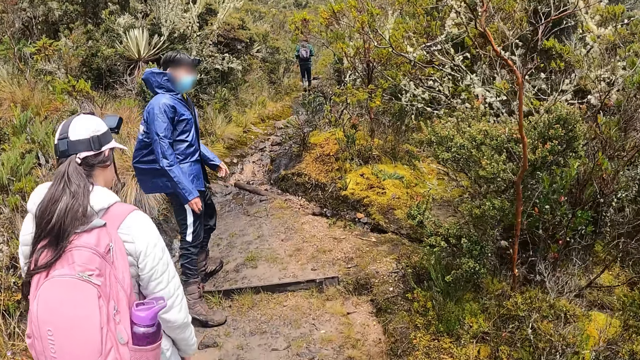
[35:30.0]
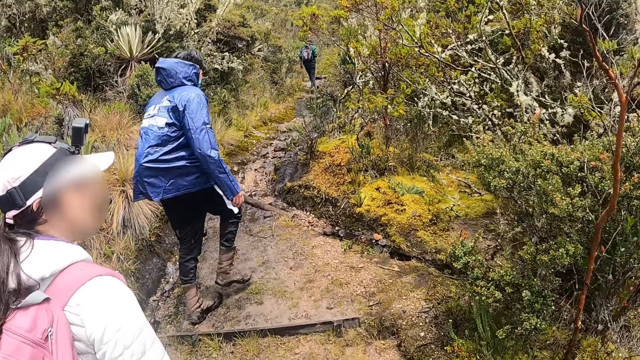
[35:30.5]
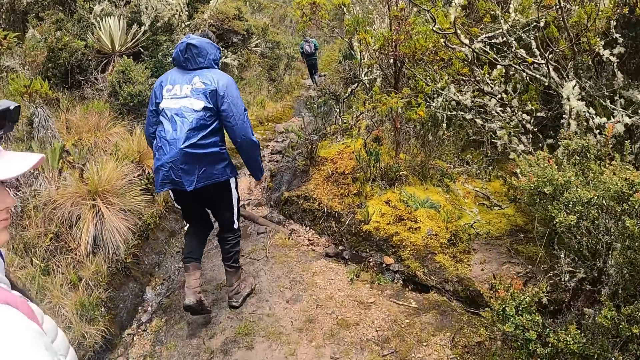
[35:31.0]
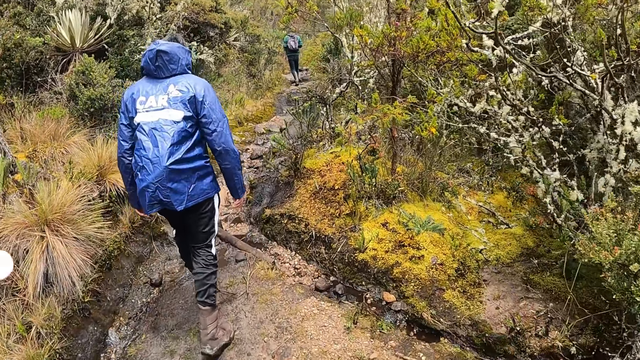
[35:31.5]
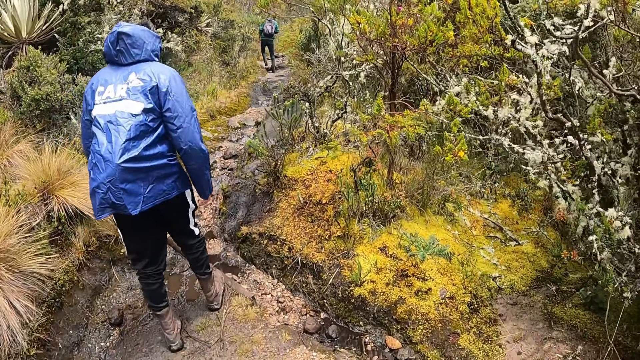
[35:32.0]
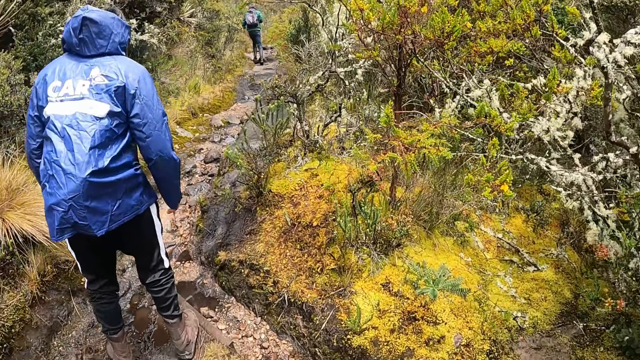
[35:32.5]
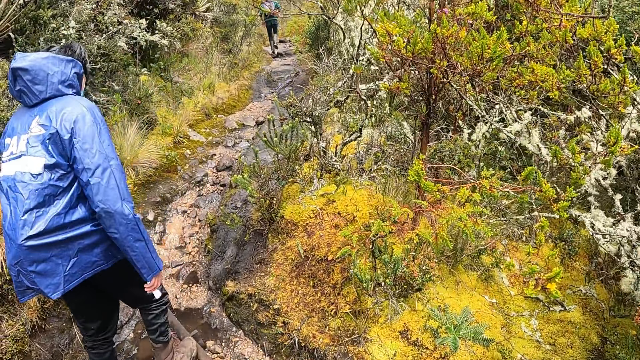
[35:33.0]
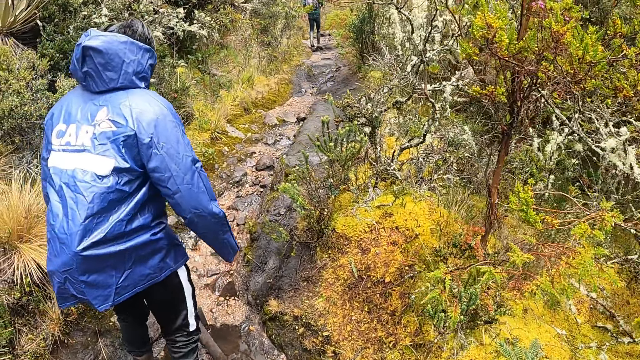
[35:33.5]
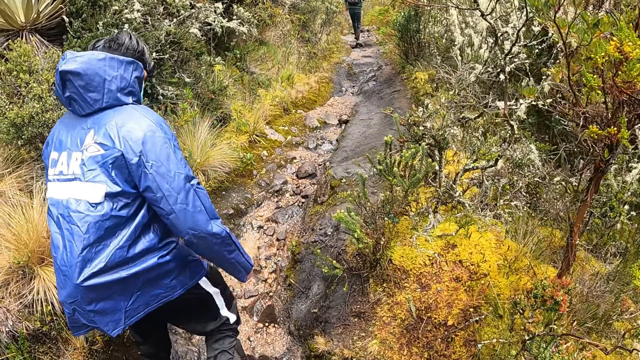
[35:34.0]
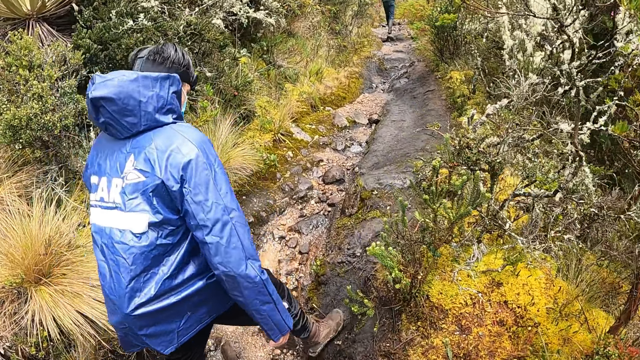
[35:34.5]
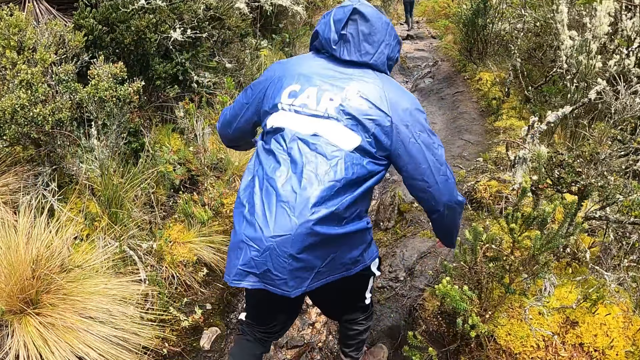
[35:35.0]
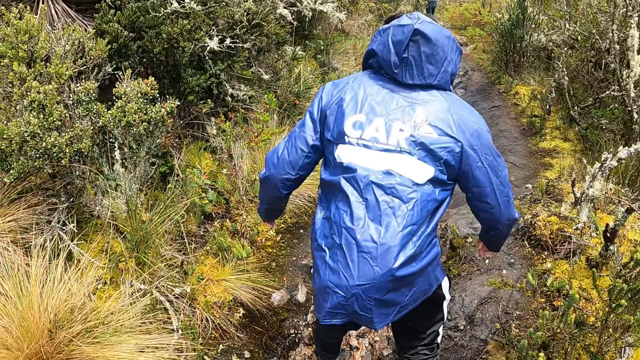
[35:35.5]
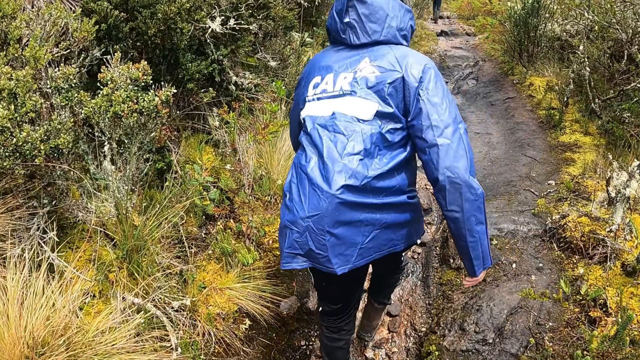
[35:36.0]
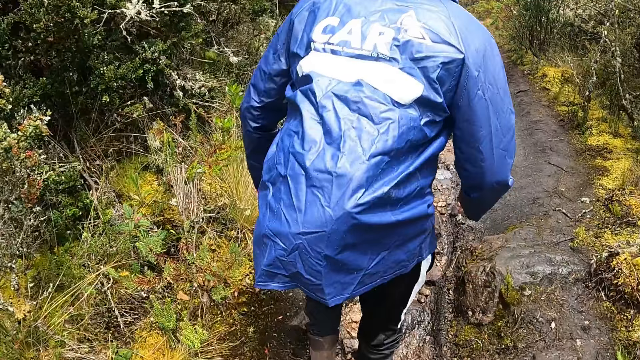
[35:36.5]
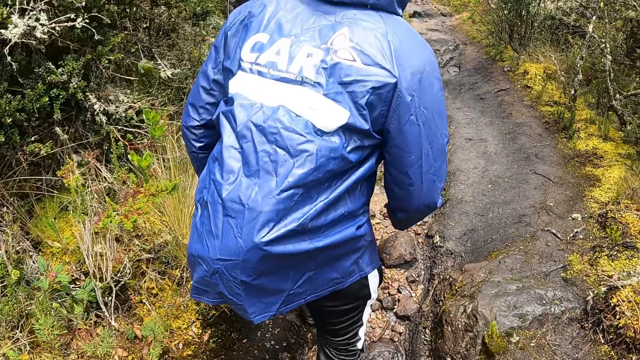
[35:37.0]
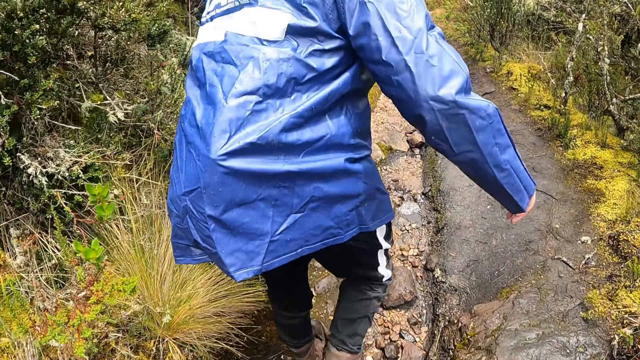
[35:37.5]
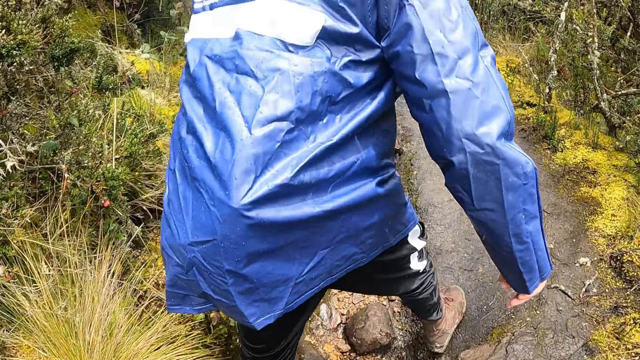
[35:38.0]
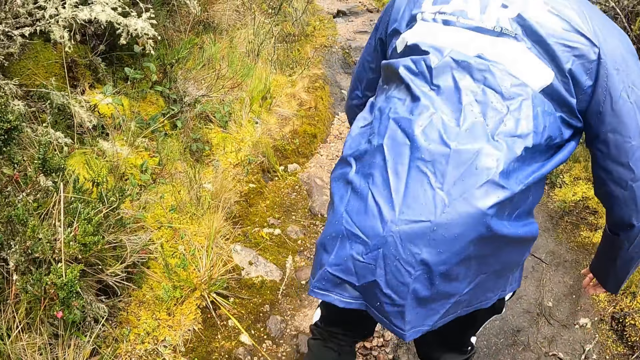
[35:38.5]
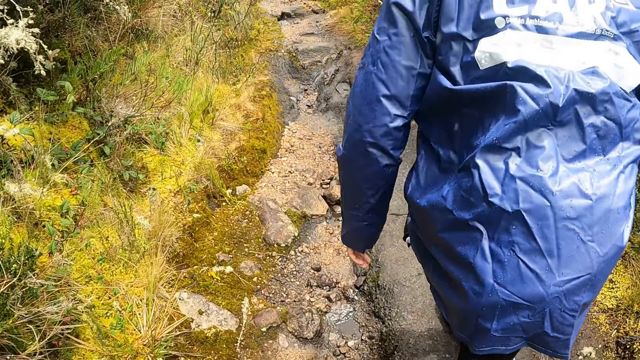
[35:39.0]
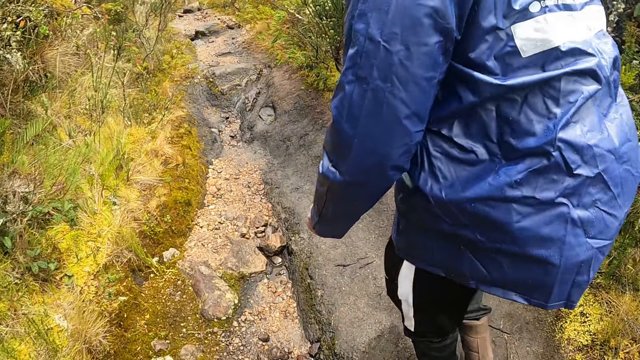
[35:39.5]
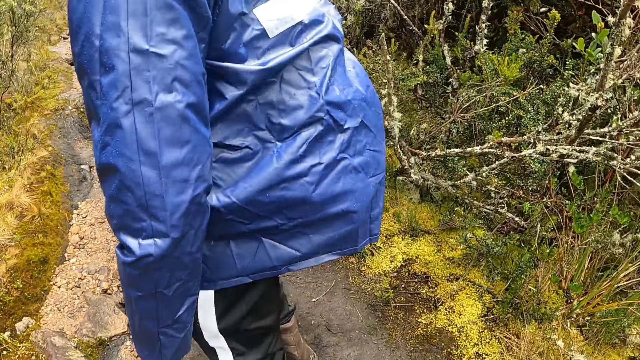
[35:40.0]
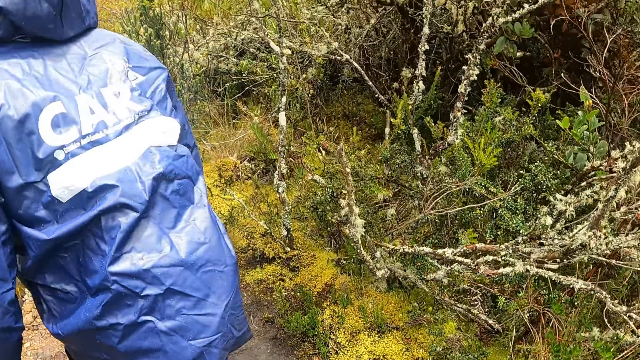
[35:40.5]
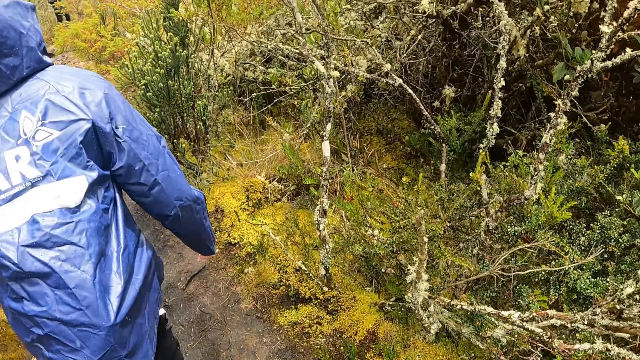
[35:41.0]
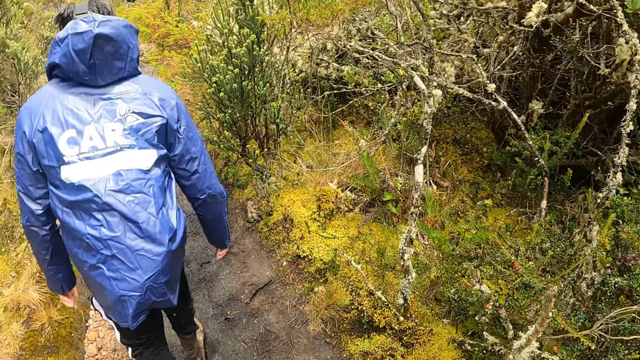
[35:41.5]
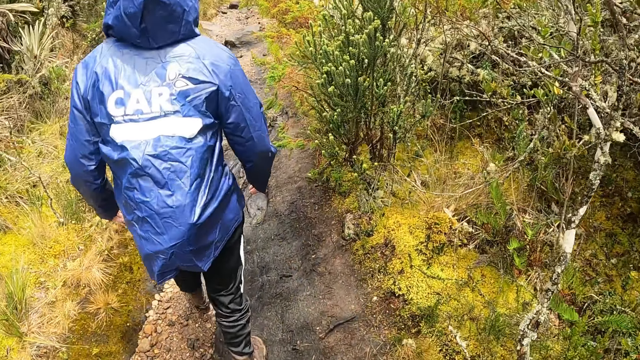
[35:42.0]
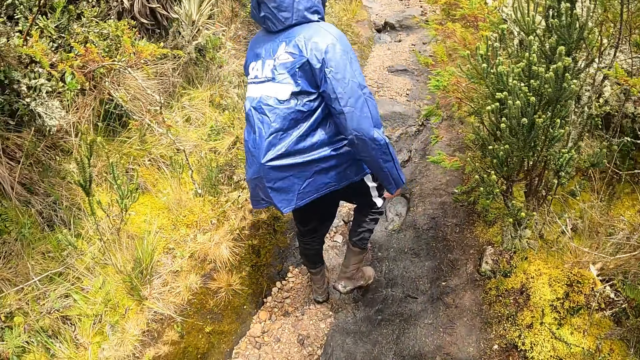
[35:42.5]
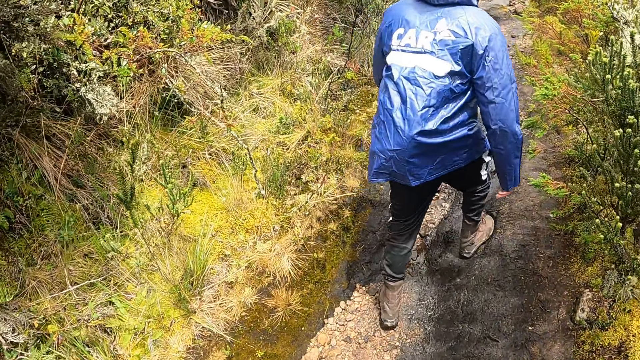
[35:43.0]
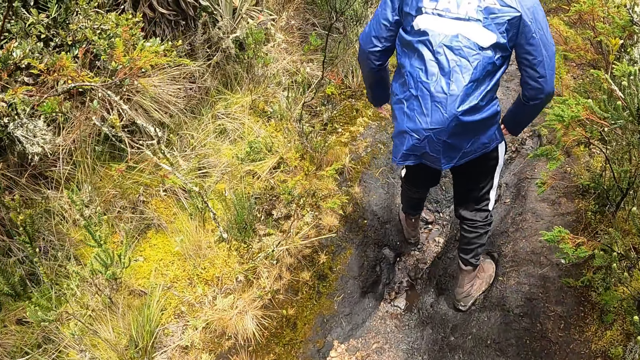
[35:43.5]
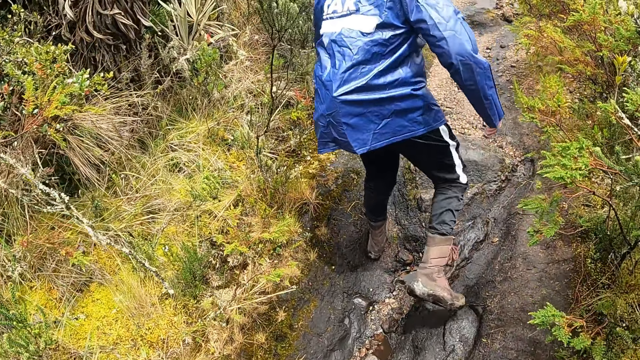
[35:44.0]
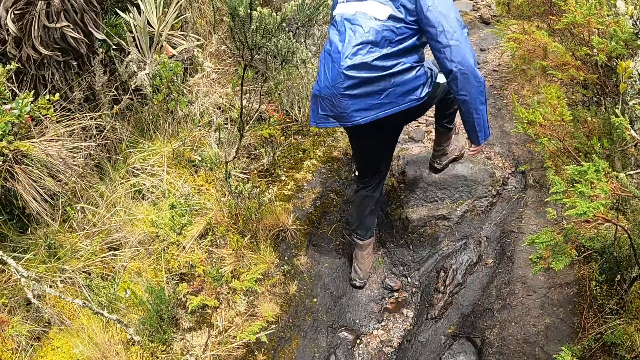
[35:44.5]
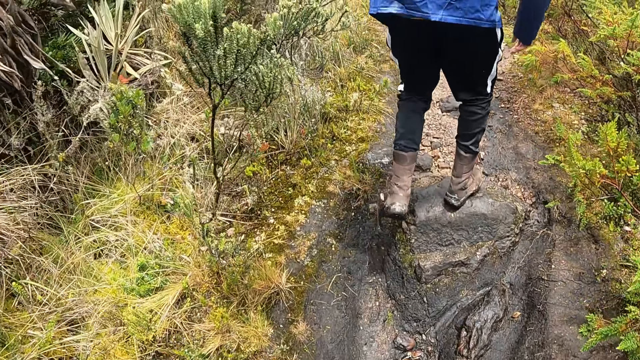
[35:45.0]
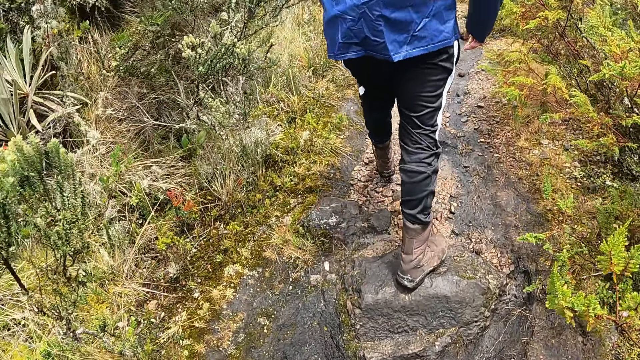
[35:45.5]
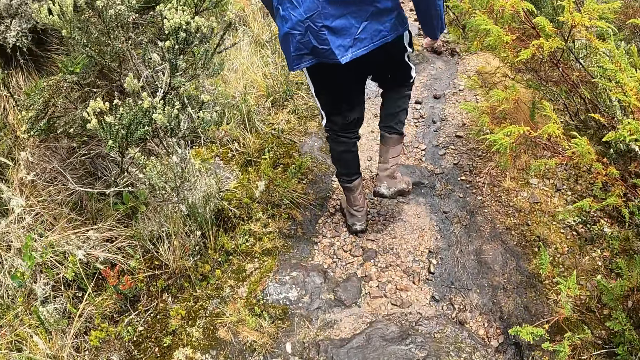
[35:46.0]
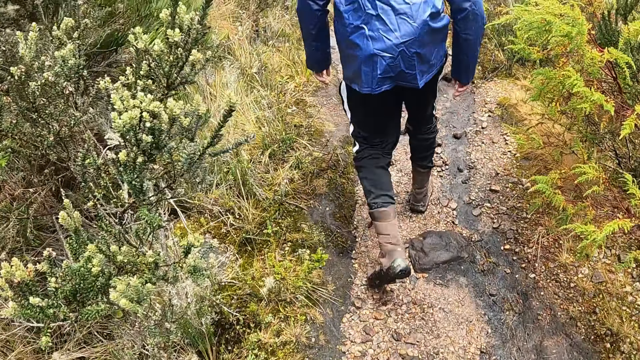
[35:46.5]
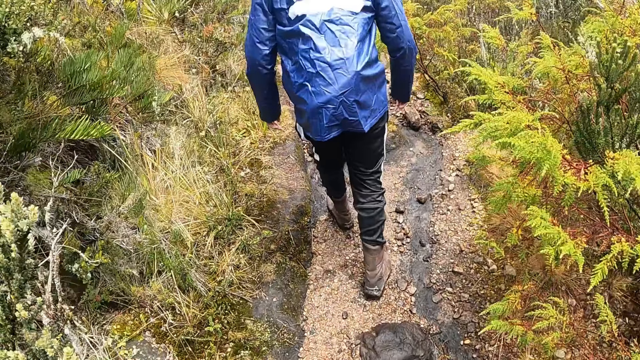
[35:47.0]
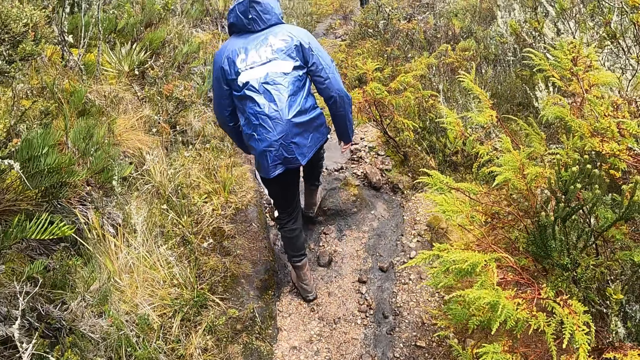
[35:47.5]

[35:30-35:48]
A person looks behind. Another person looks behind. The camera wearer moves past a woman. The first person hikes on the mountain.

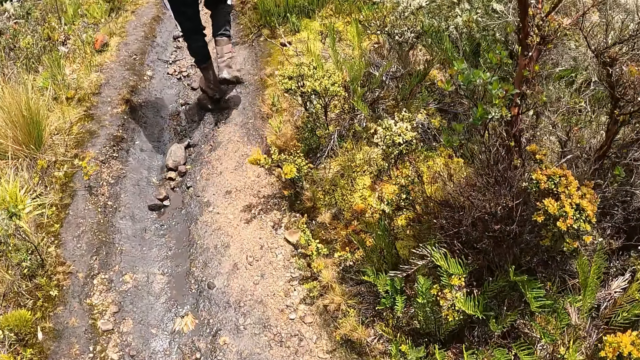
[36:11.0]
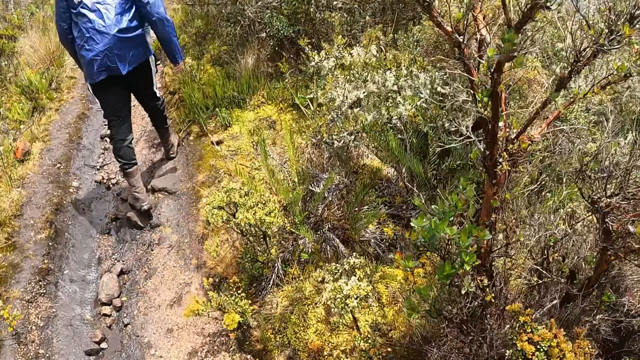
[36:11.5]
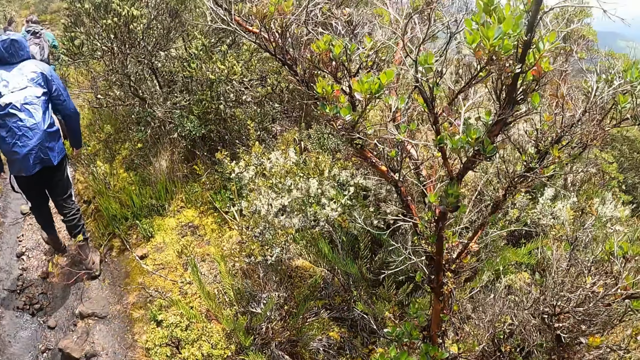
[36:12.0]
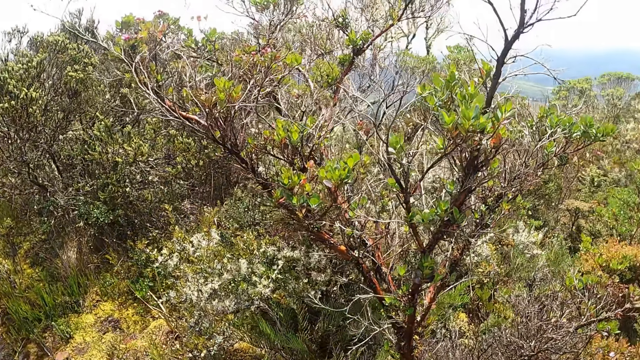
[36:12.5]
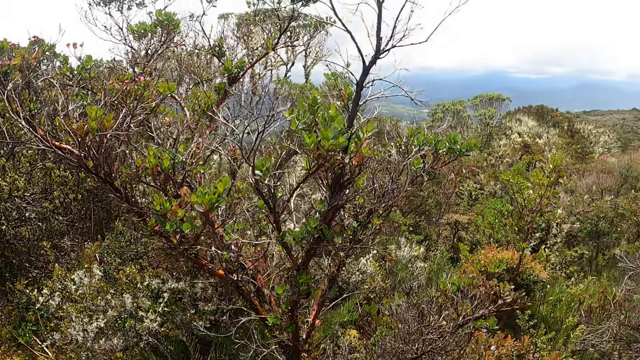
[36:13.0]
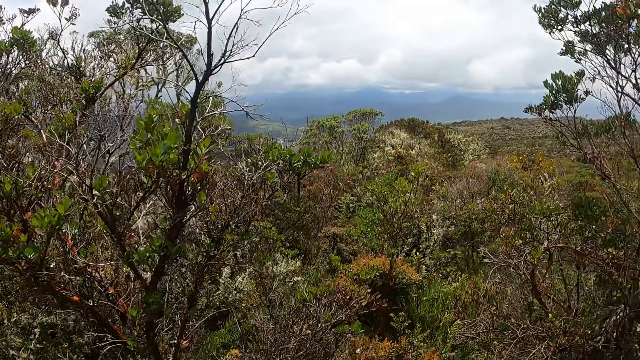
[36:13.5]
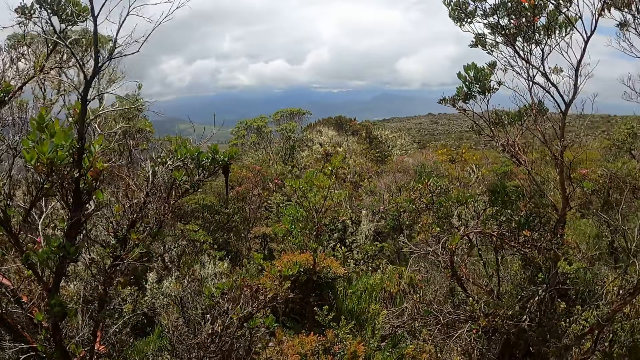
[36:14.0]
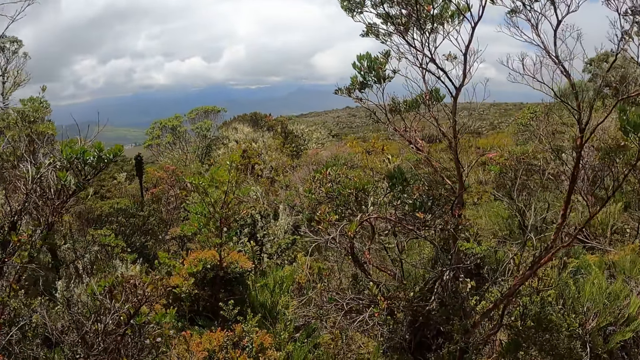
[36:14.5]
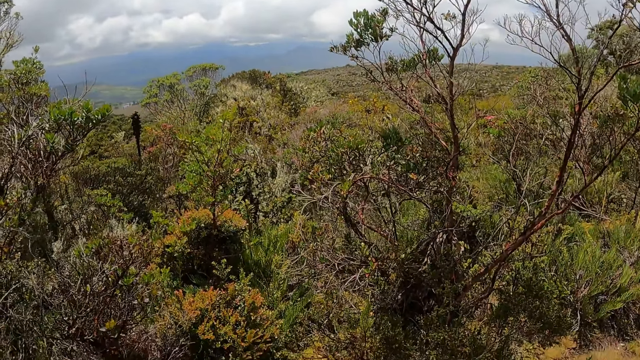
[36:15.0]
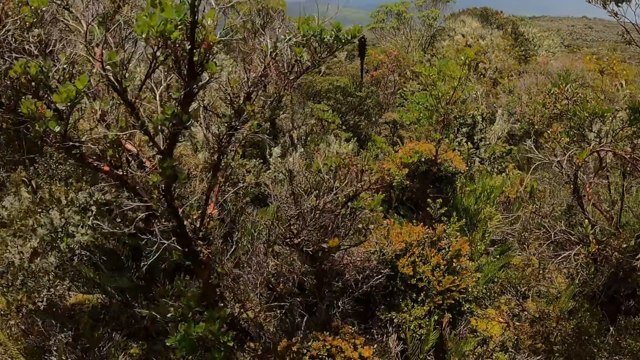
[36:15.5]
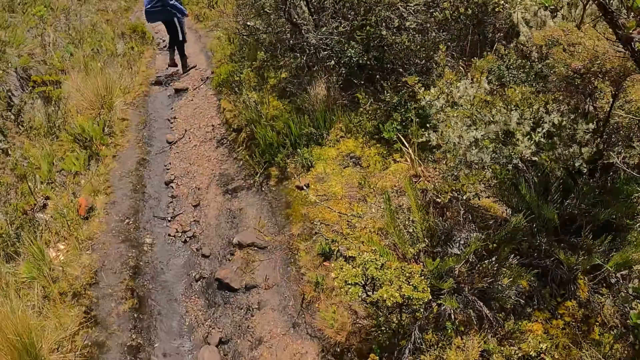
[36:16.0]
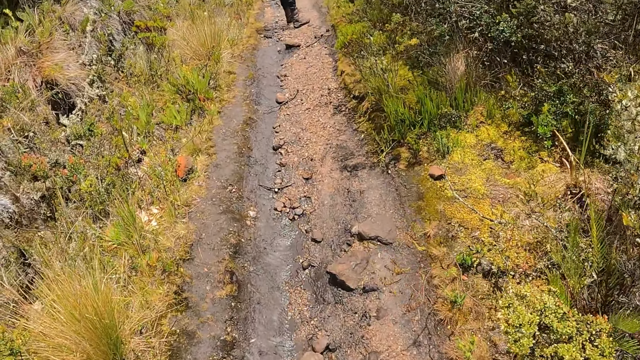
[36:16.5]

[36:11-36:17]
The camera wearer looks around.
